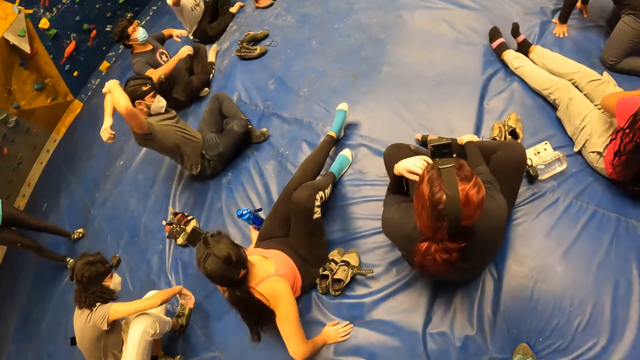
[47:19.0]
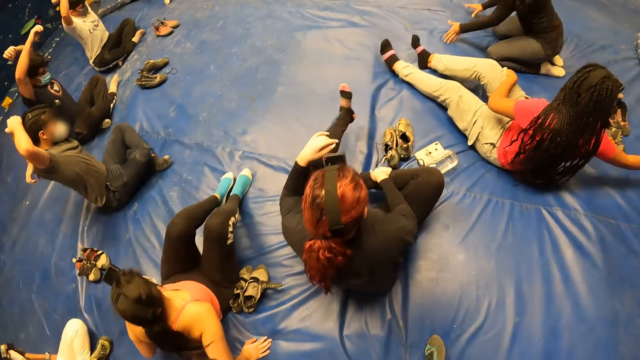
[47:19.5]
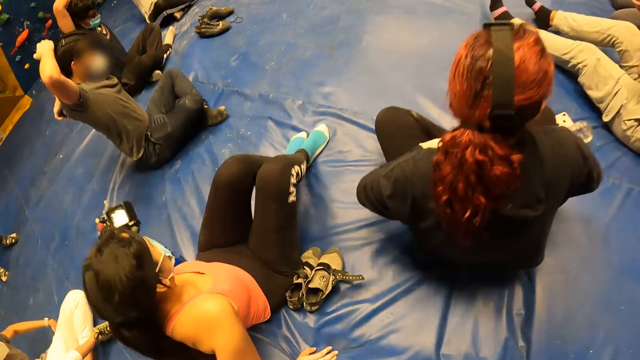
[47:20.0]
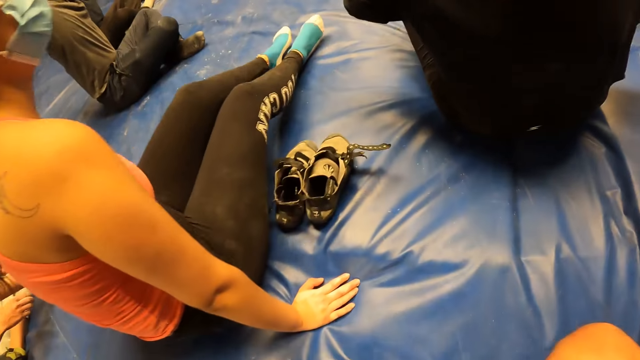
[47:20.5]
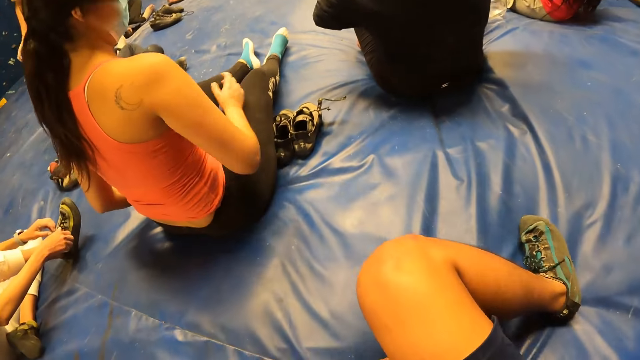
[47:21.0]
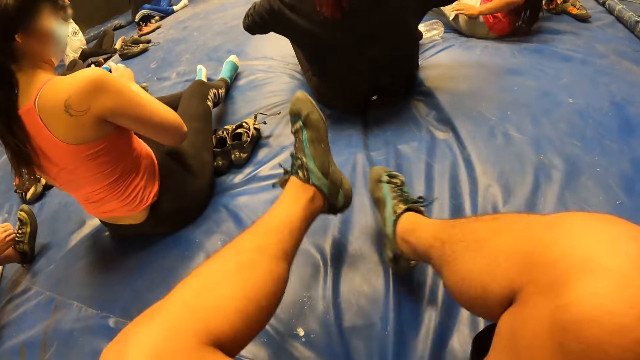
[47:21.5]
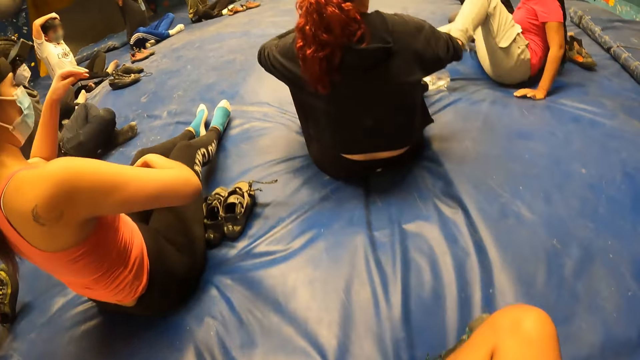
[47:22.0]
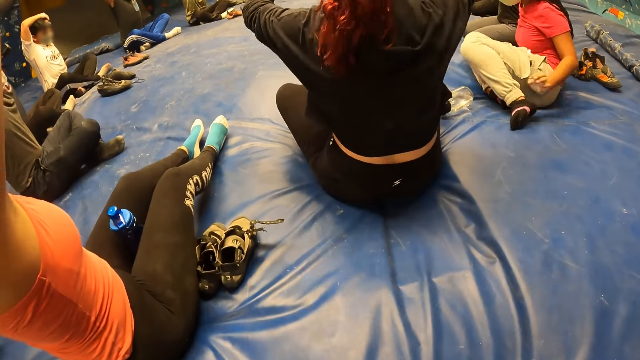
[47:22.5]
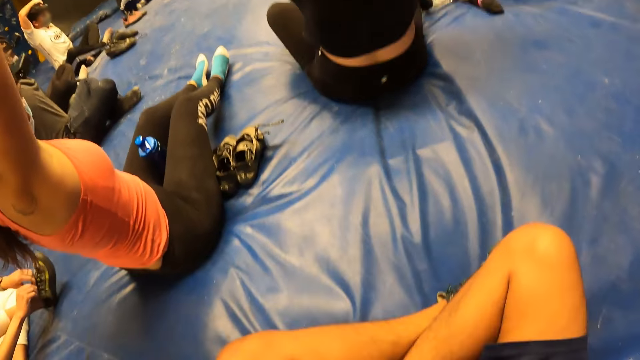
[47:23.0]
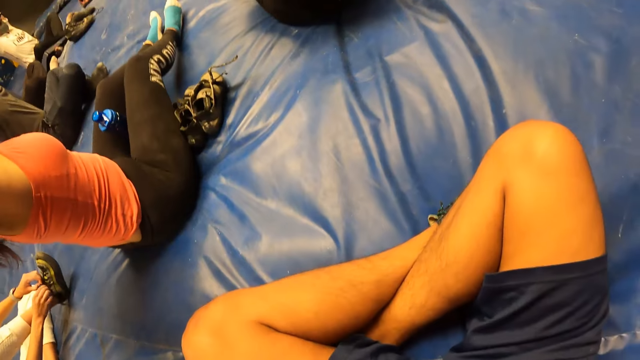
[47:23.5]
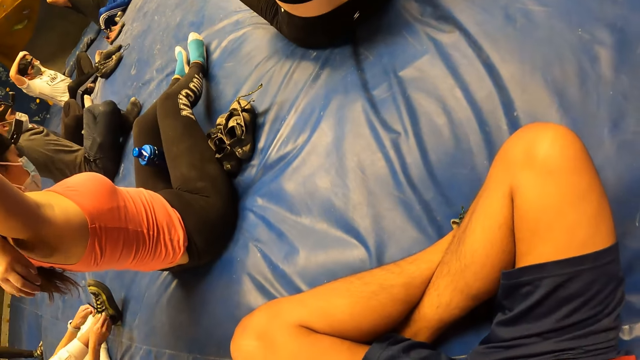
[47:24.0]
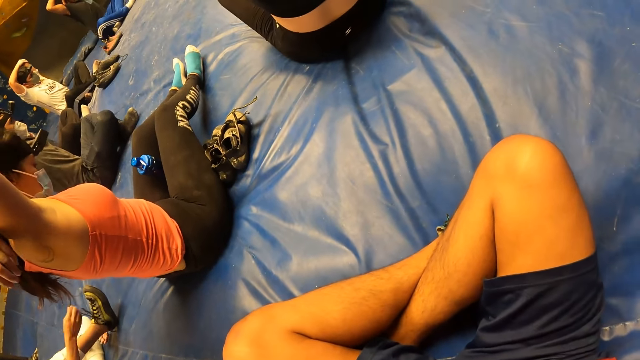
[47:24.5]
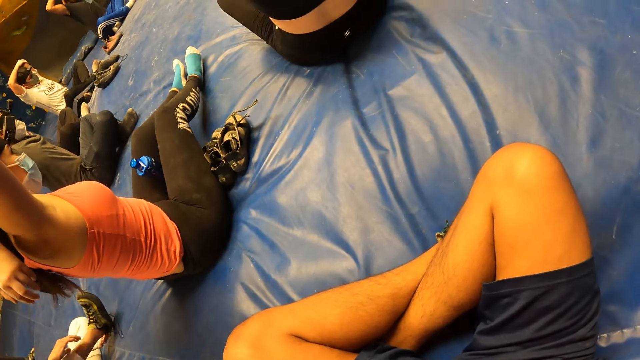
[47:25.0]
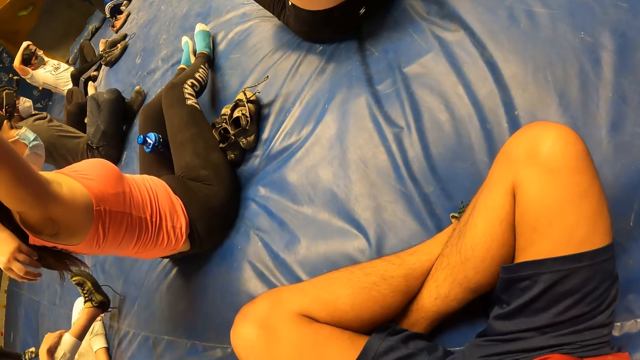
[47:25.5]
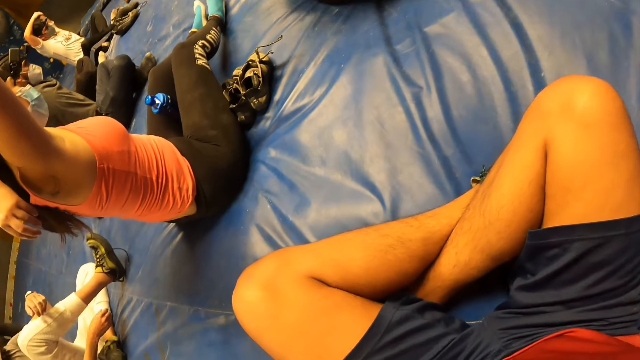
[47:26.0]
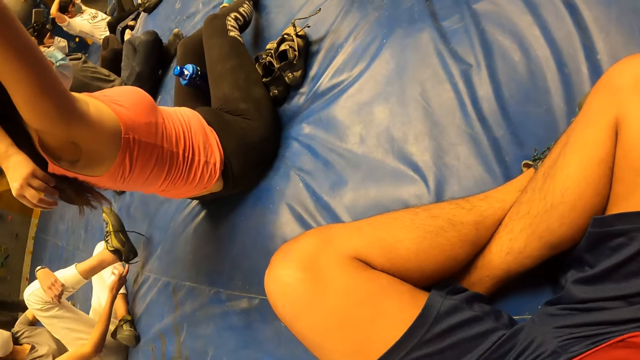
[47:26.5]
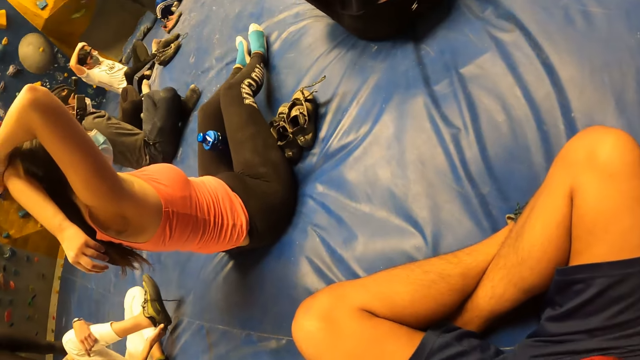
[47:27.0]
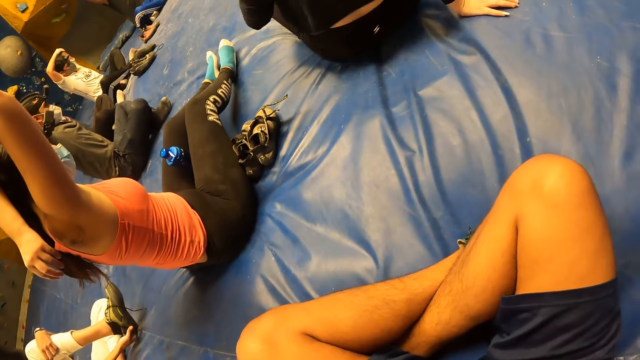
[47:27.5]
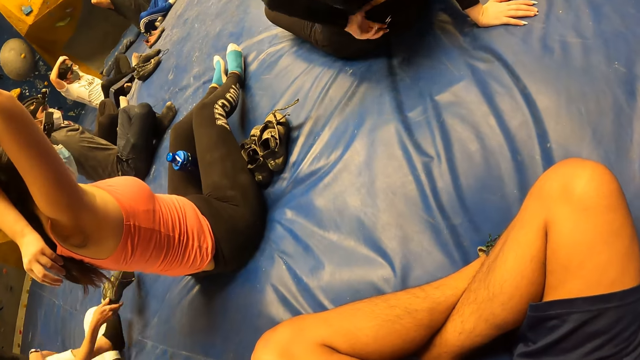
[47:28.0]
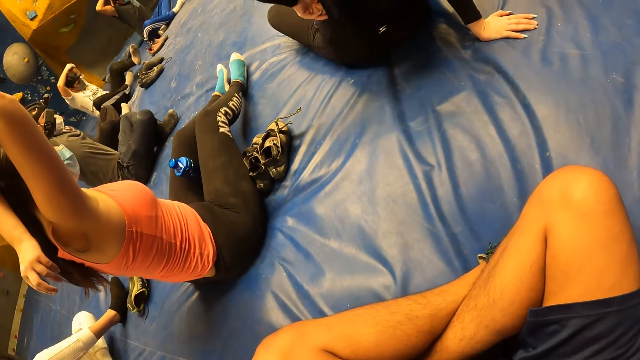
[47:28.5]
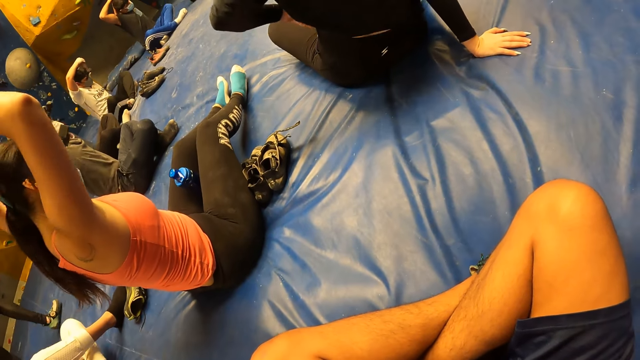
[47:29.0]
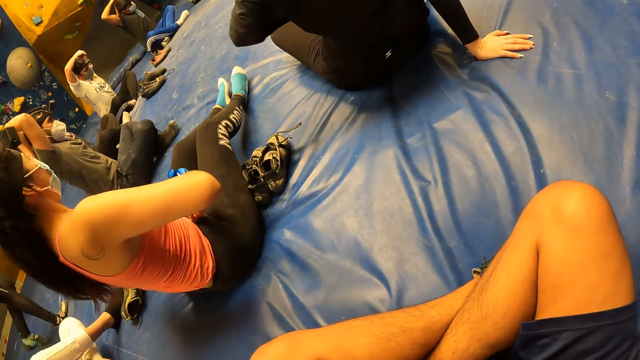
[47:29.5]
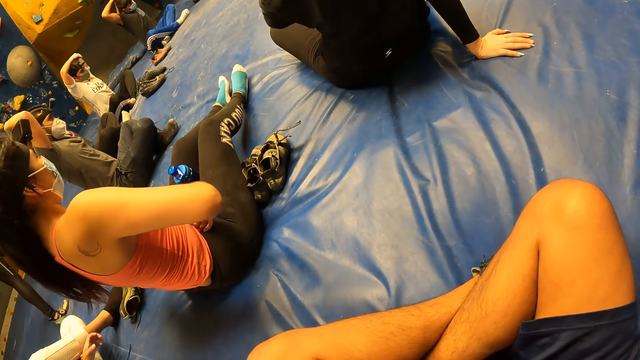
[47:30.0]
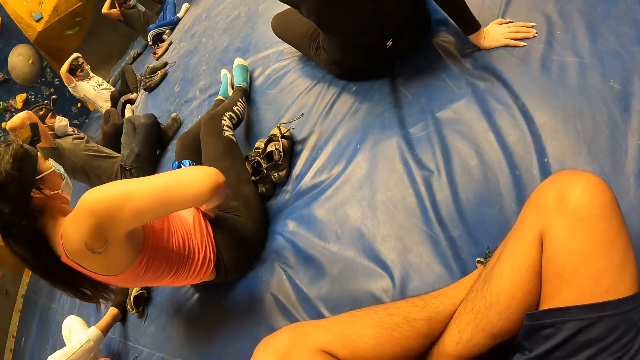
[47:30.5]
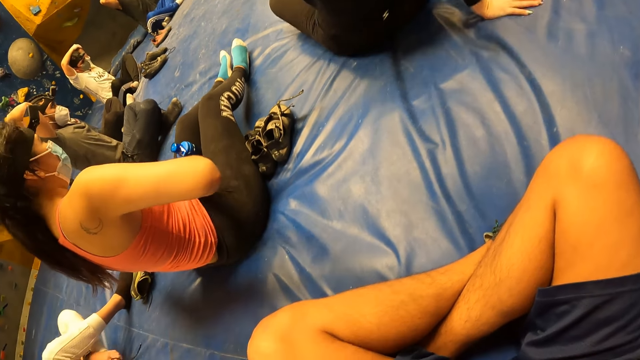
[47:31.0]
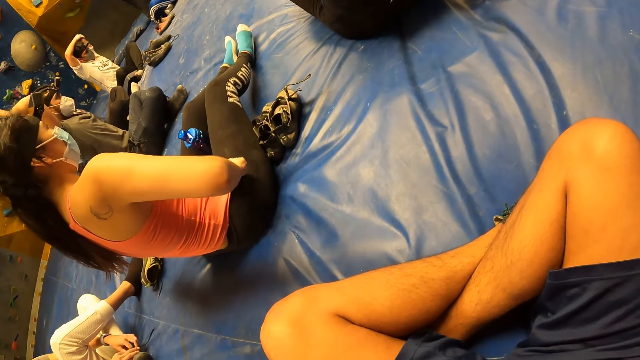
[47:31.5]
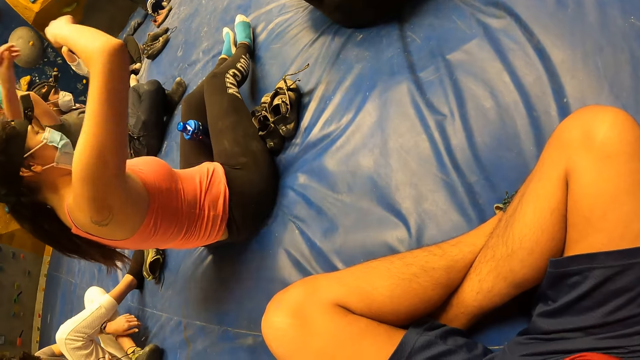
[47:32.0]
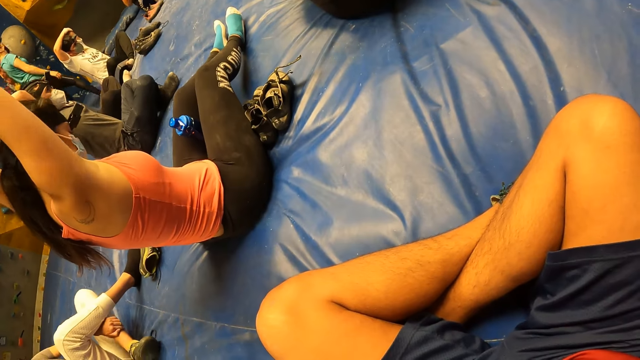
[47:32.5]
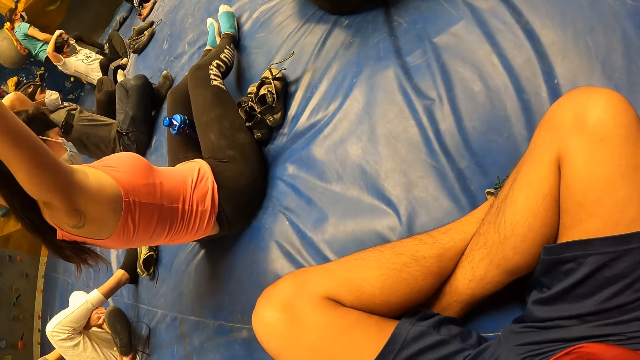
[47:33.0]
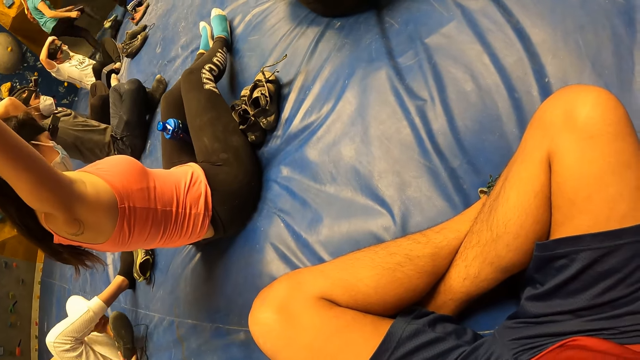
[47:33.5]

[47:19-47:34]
A woman sits behind another woman on the bouldering foam. A third woman adjusts her position on the bouldering foam. The camera wearer folds her legs on the bouldering foam. The second woman flexes her hands towards her back. The camera wearer sits on the landing mat. A person holds her shoes and removes the shoe. The second woman adjusts her shirt with both hands and flexes her hands towards her back.

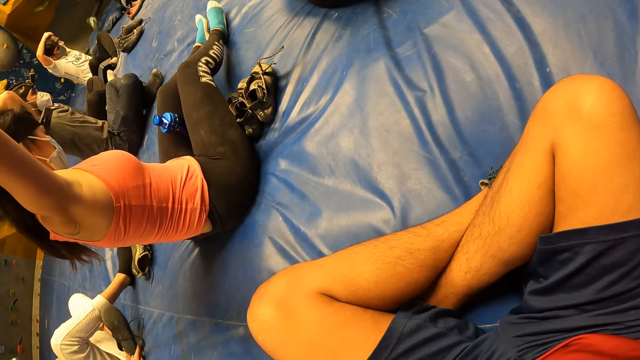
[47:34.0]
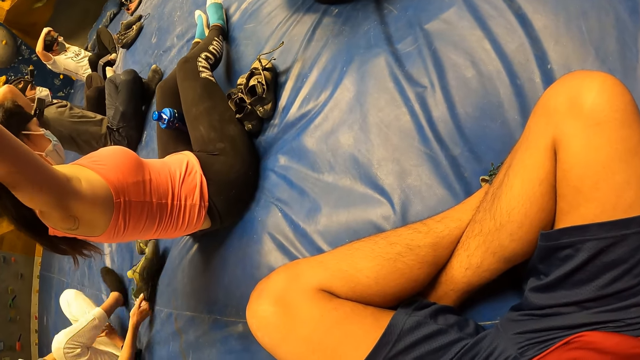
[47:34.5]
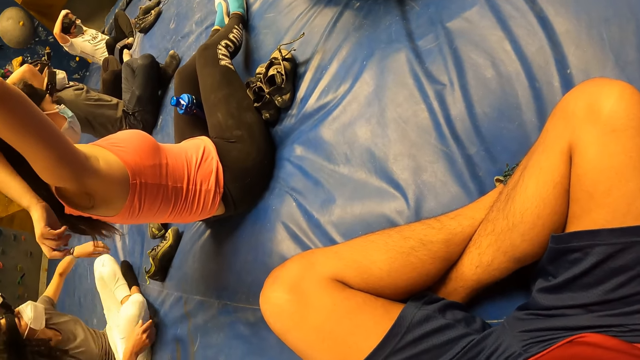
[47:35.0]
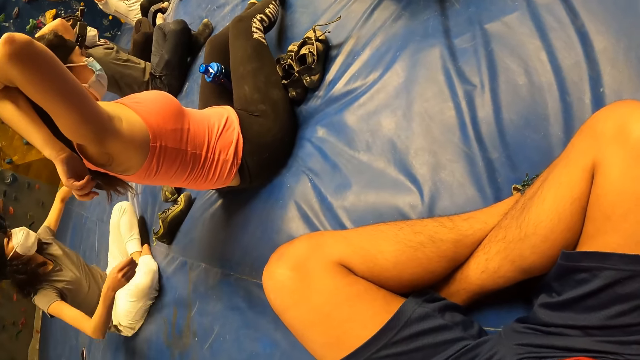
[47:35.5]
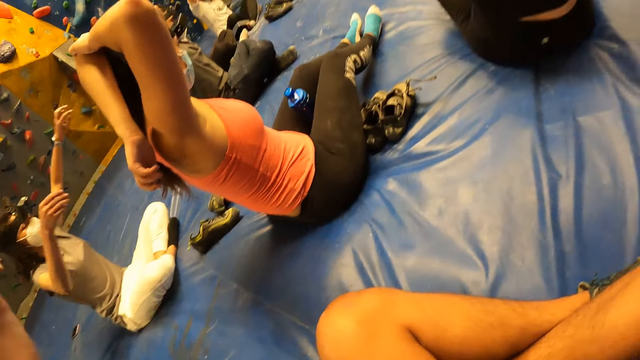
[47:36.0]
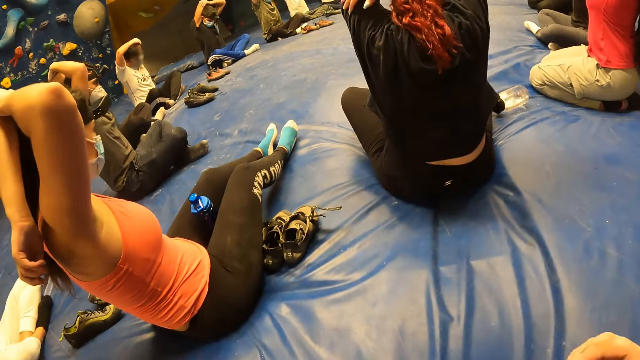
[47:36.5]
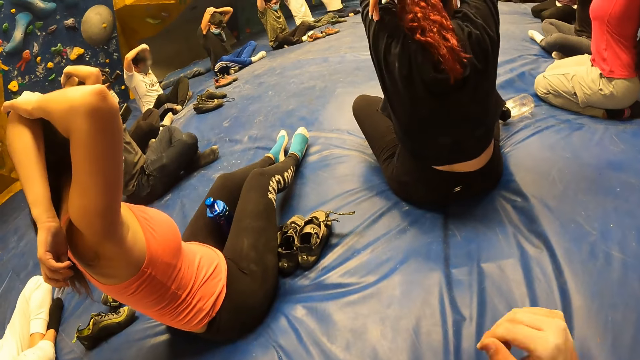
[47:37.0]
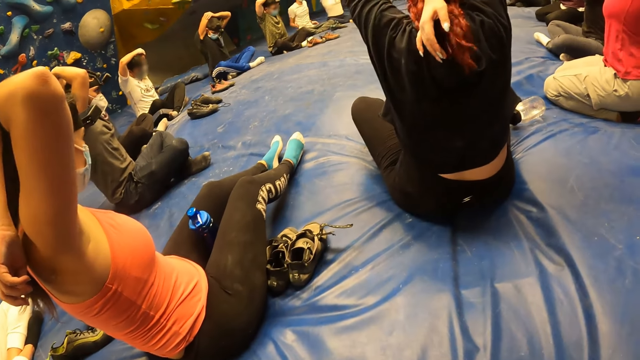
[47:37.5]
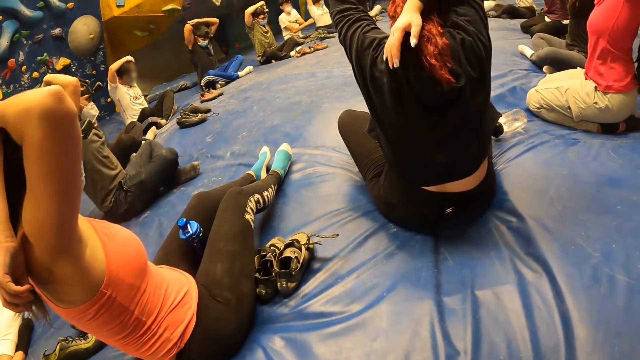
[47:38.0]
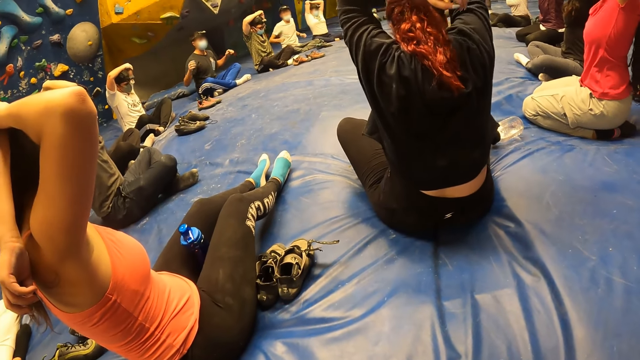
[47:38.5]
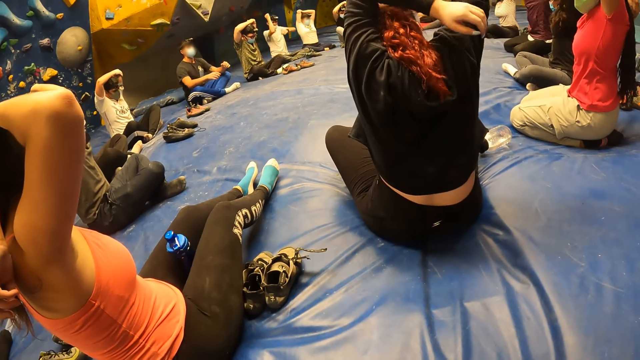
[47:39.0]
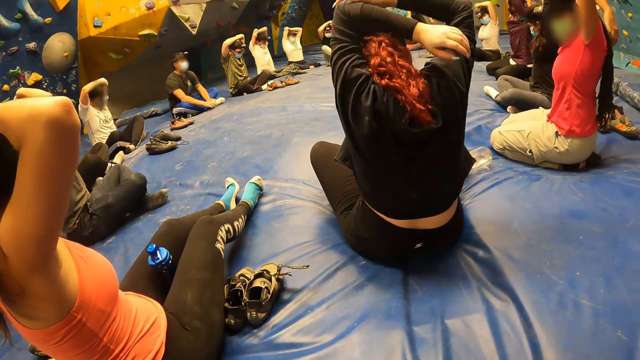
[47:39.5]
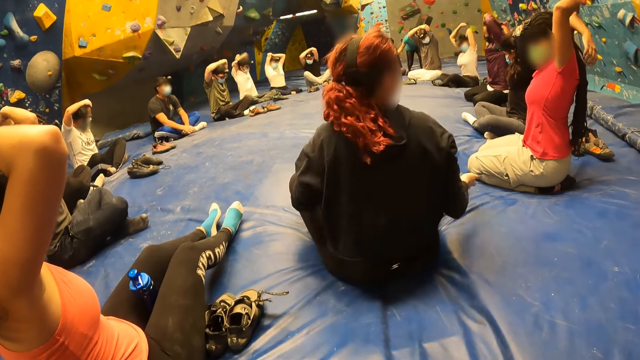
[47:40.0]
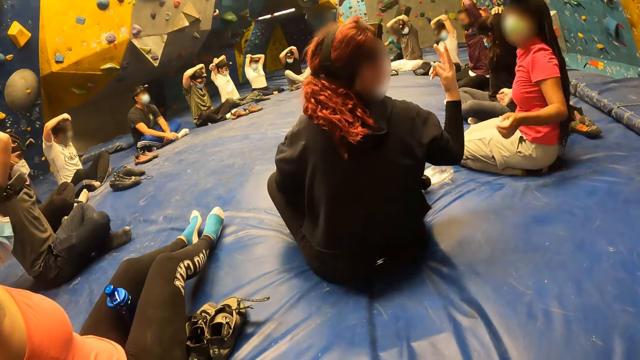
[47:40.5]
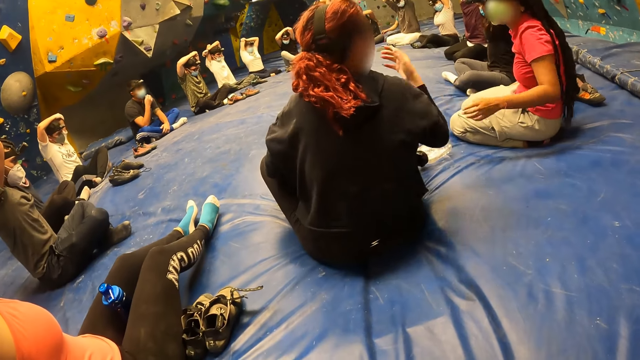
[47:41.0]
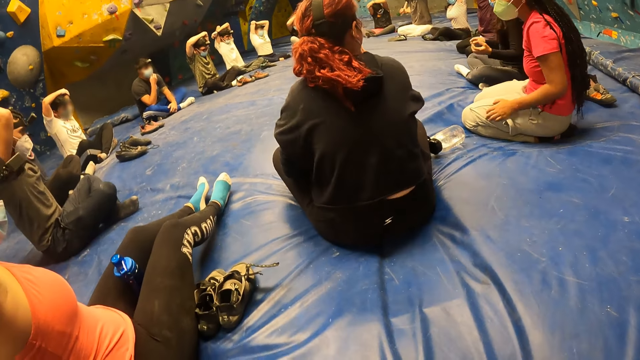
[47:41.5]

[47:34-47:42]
The woman flexes her hands towards her back. The group of people on the bouldering foam flex their hands towards their back. A person lifts the hands. Another person lifts her hands.
